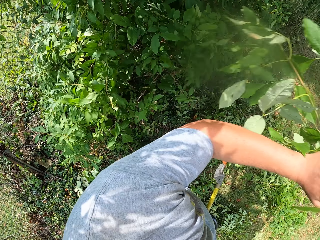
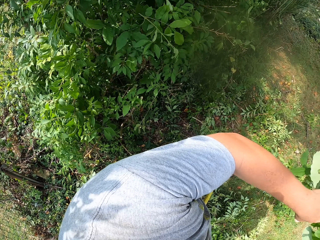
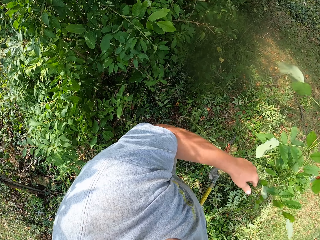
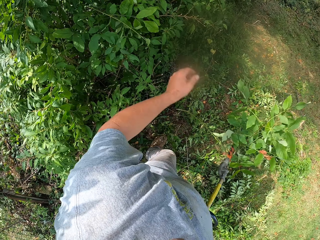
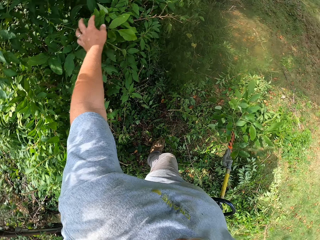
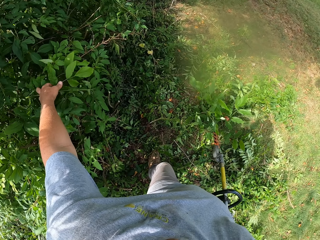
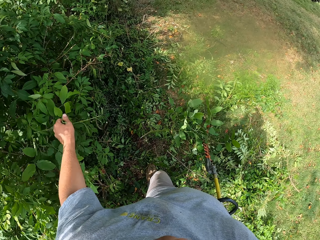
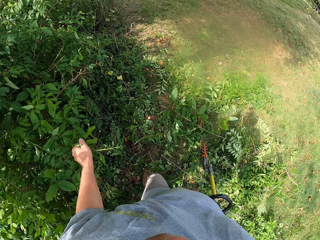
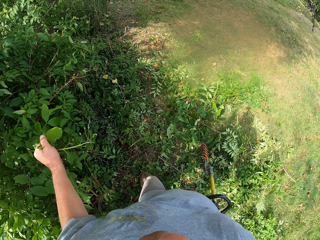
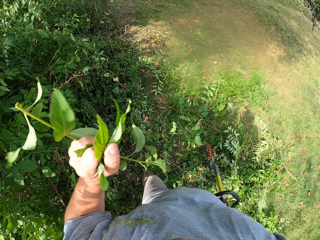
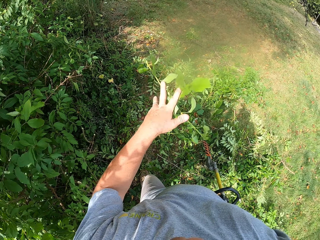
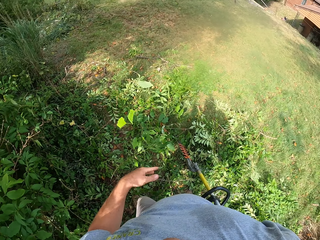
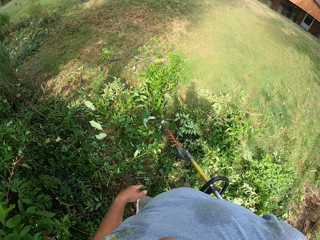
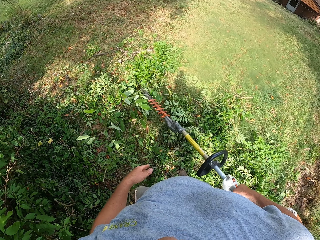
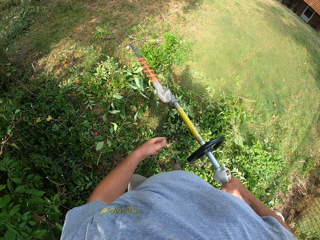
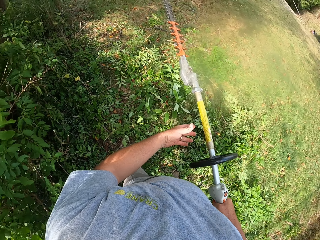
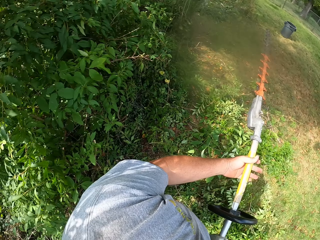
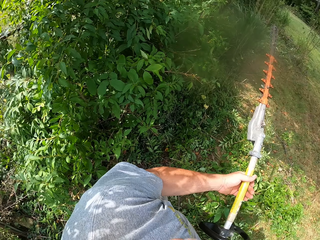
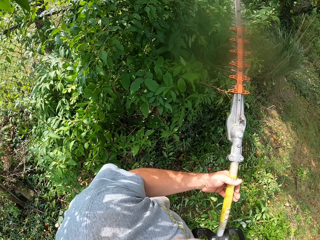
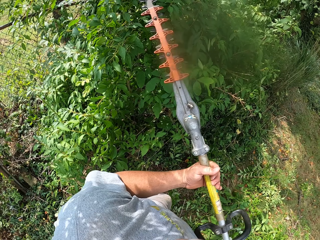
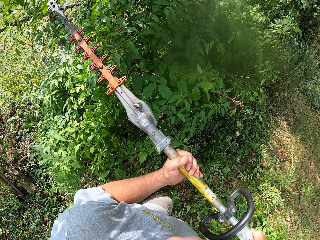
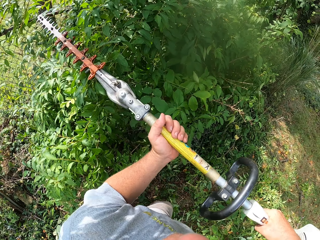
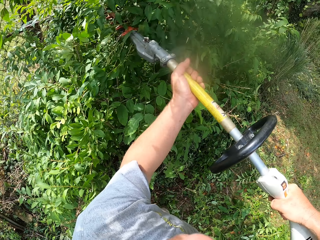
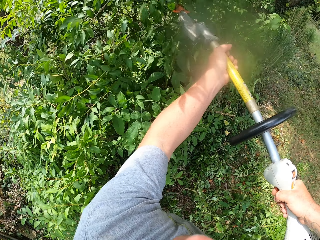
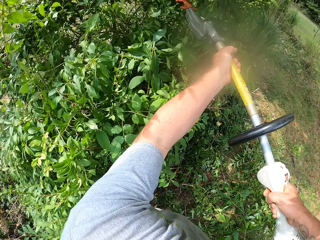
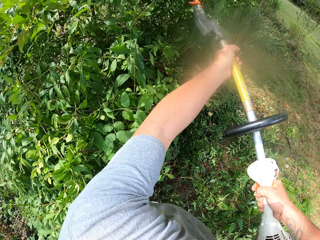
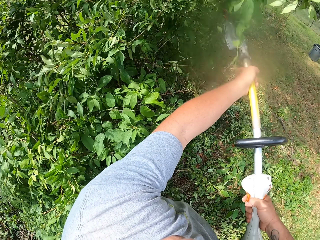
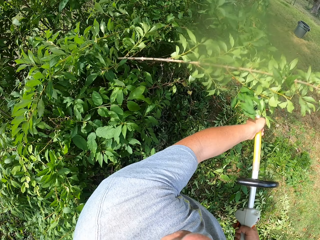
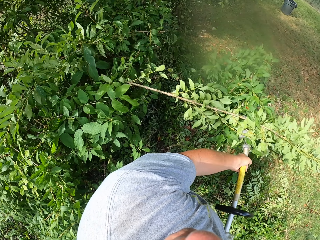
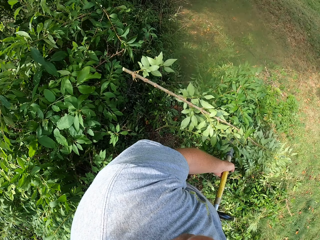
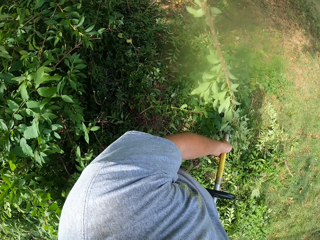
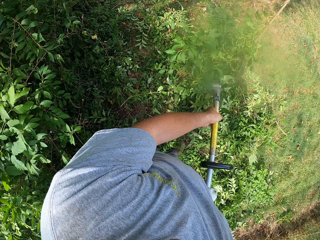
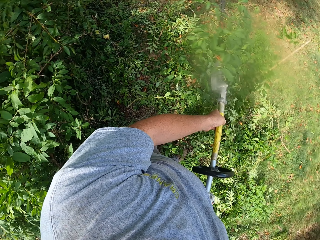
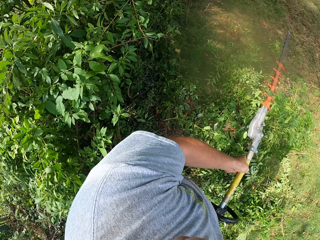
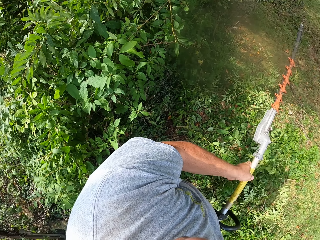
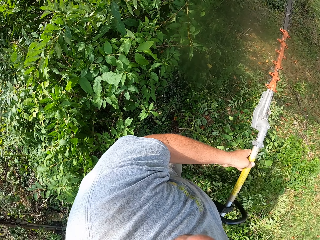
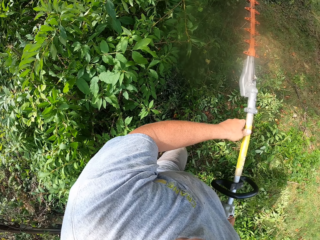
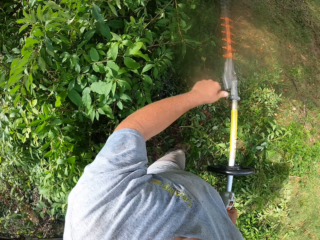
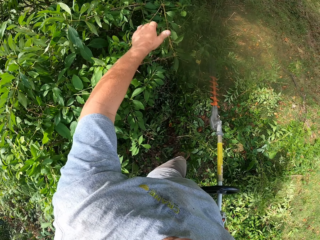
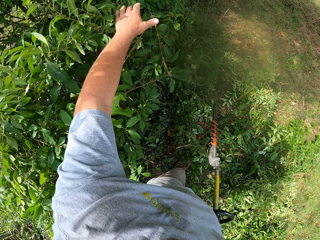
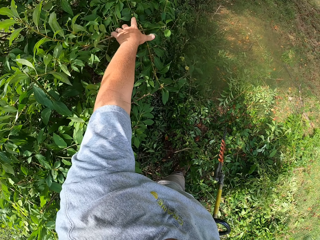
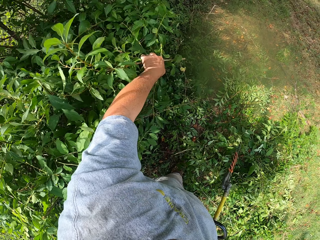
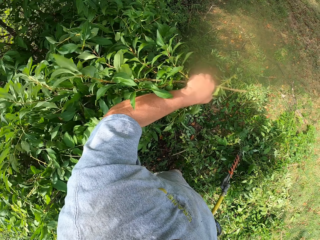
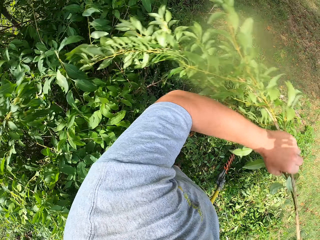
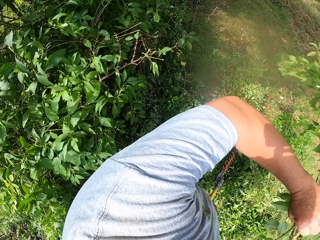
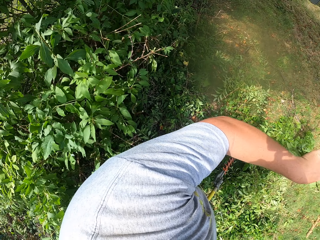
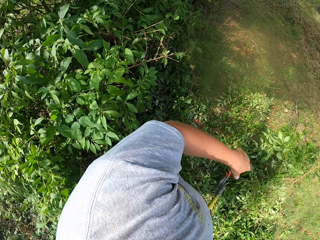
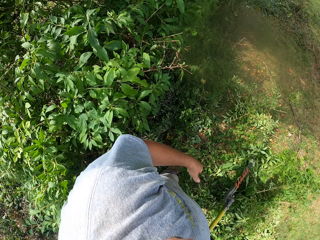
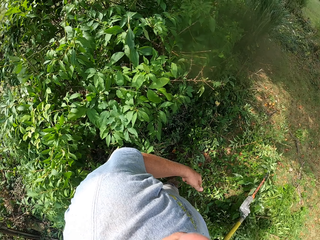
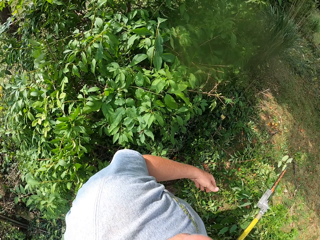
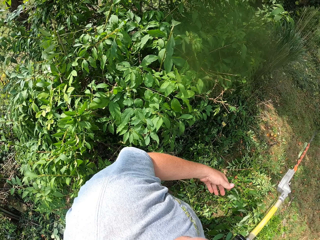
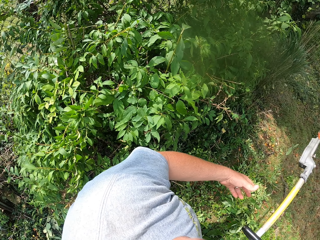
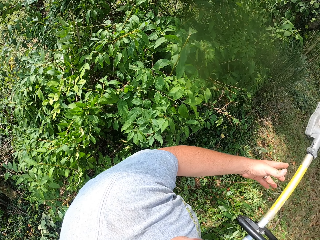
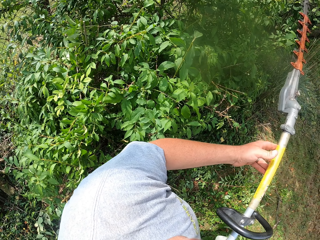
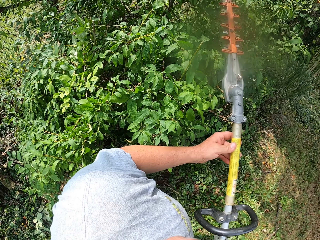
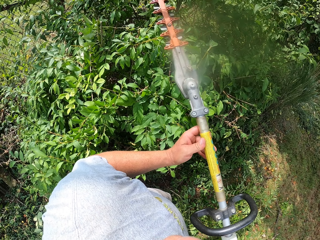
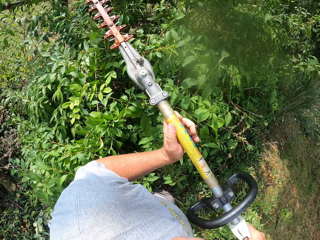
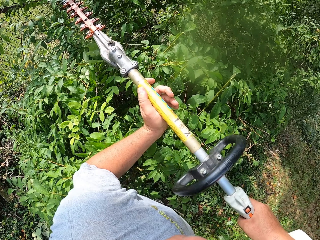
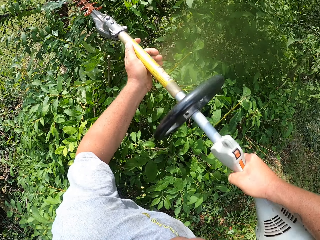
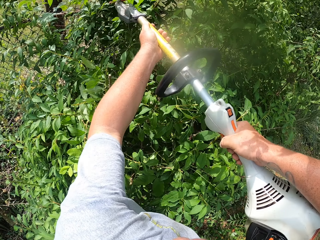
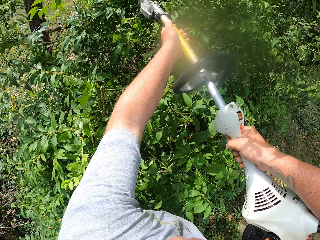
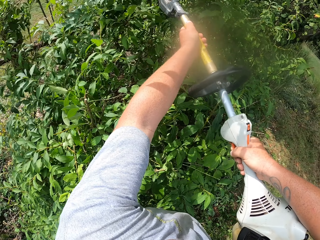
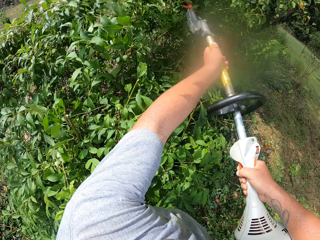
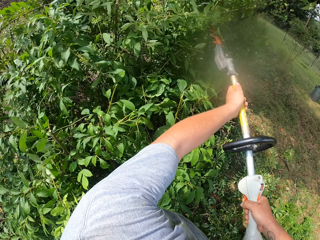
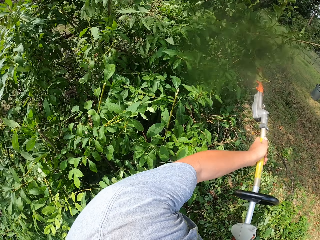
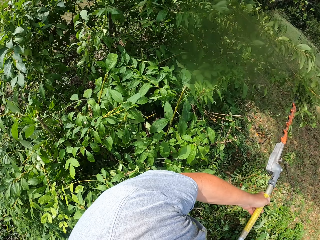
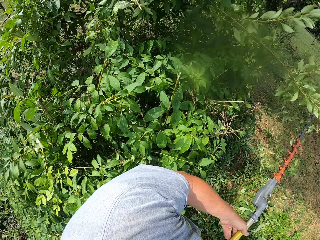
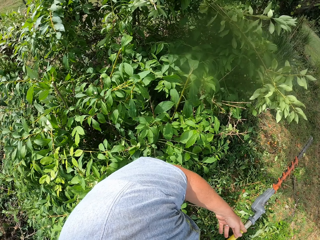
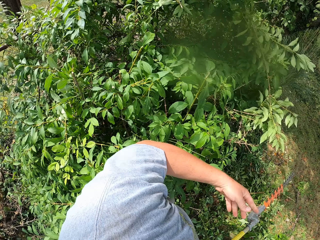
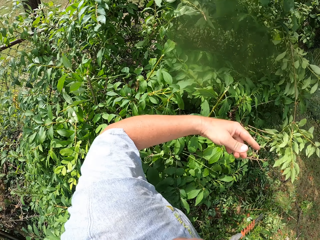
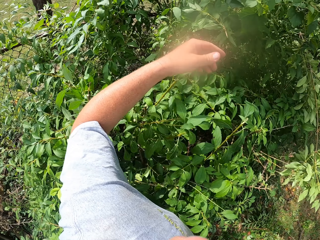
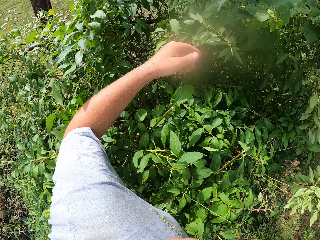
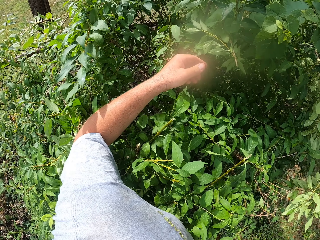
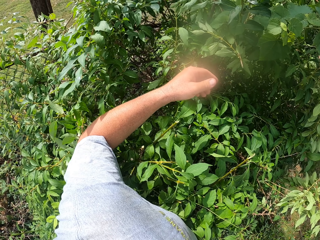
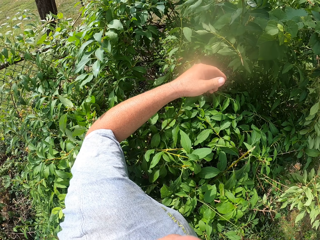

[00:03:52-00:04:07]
The camera wearer throws the bush on the ground. They cut the bush with the brush cutter. They pick the bush with the hand and throw the bush on the ground. They cut the bush with the brush cutter.

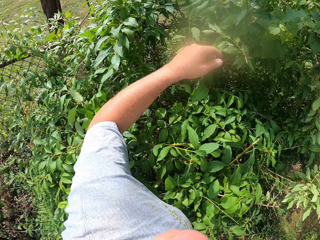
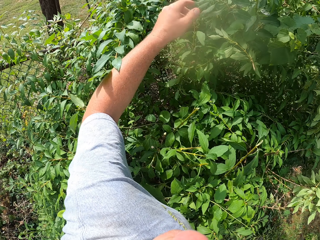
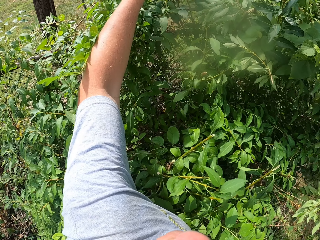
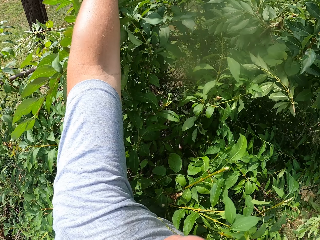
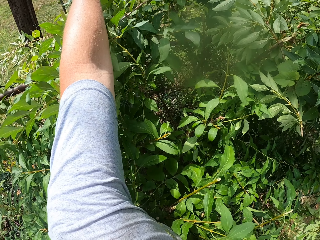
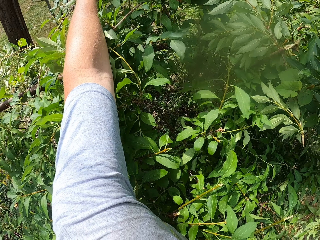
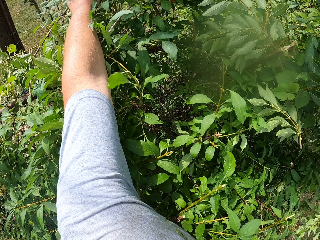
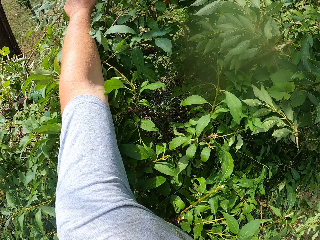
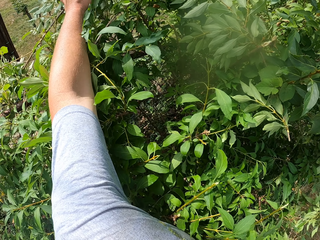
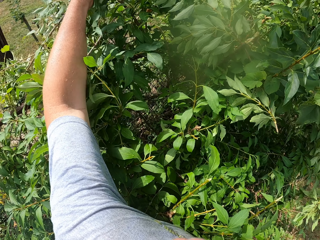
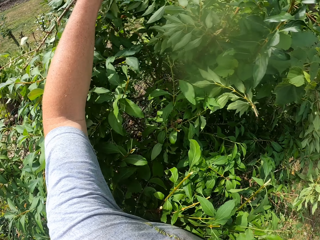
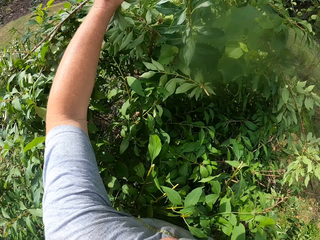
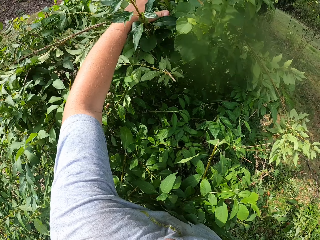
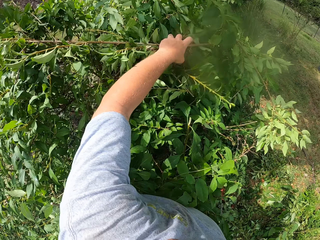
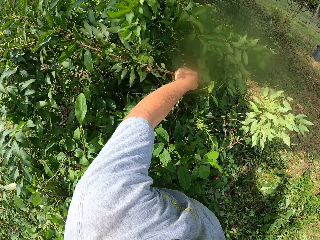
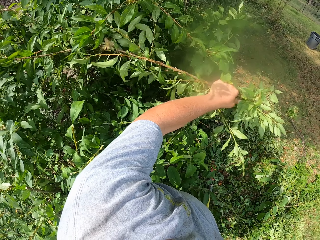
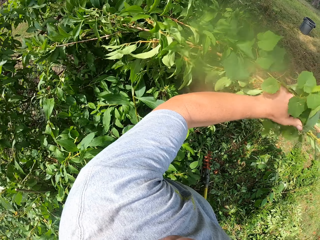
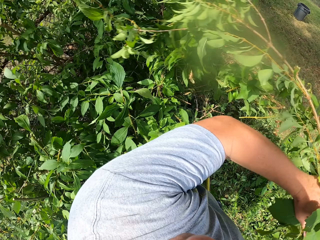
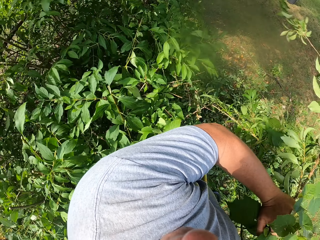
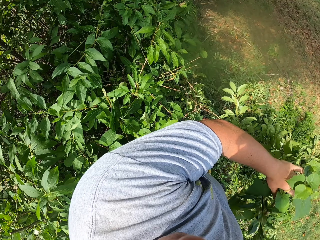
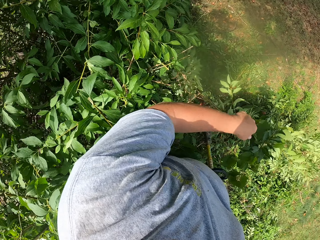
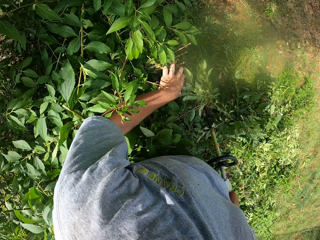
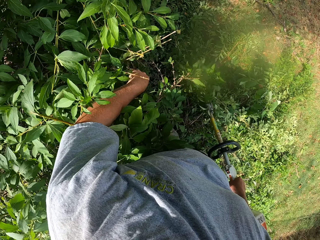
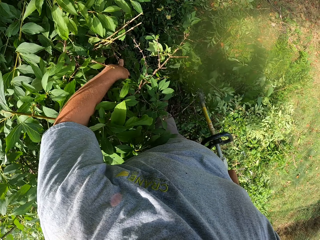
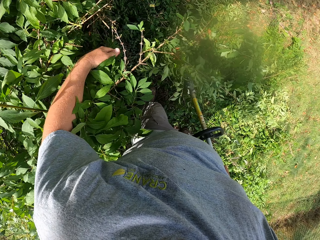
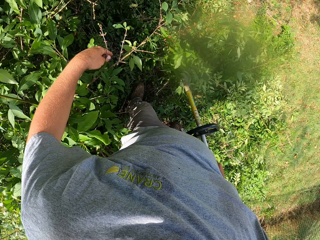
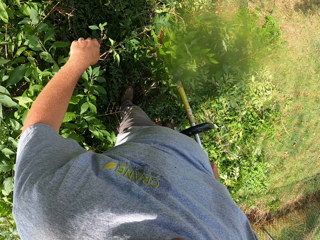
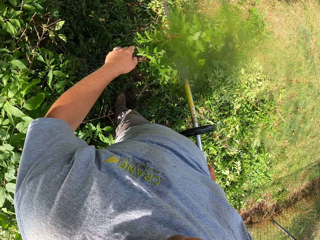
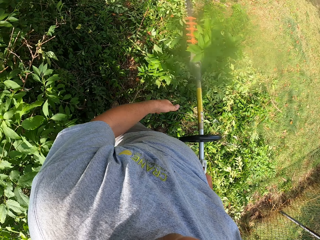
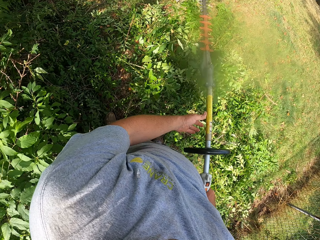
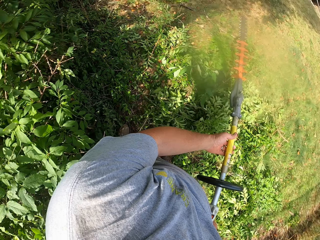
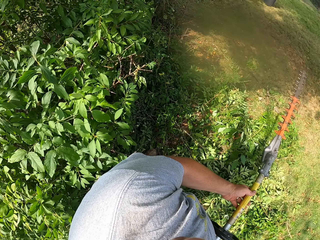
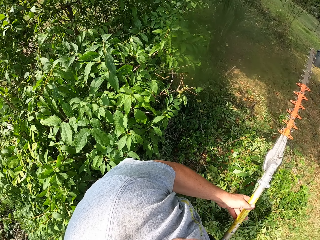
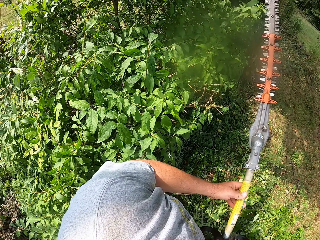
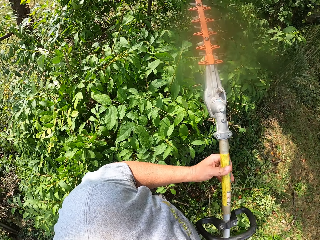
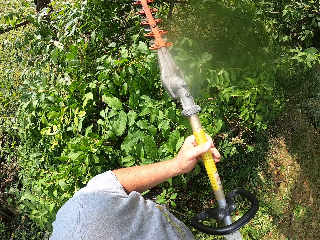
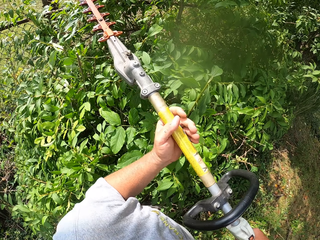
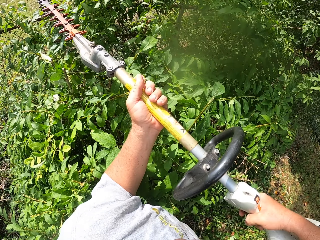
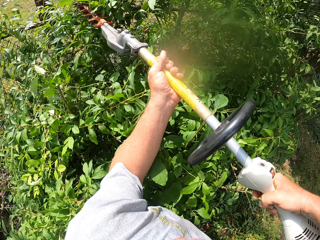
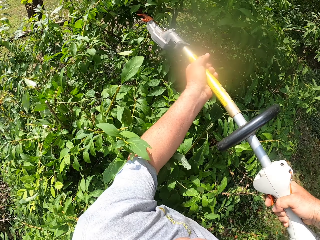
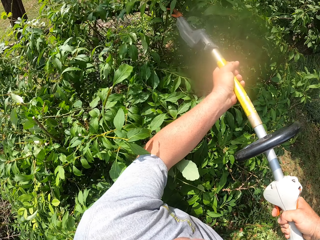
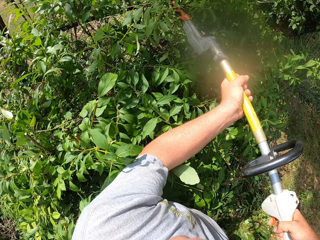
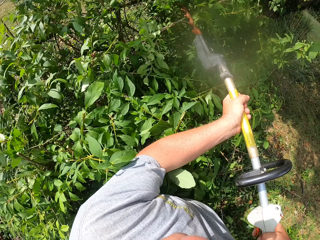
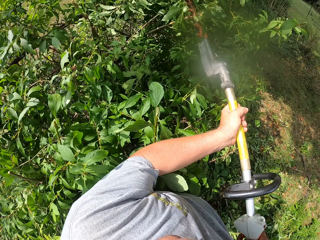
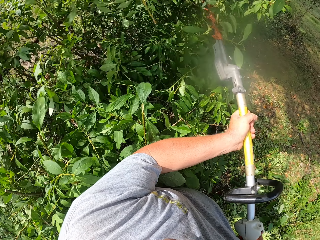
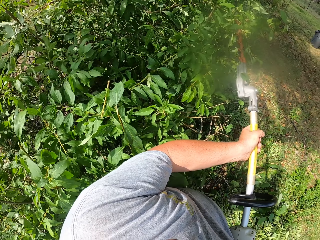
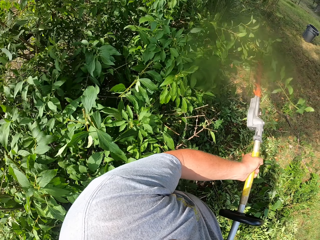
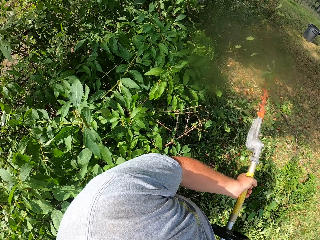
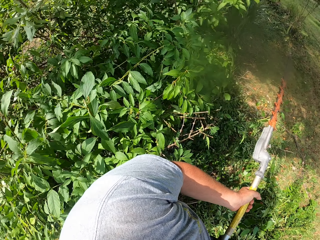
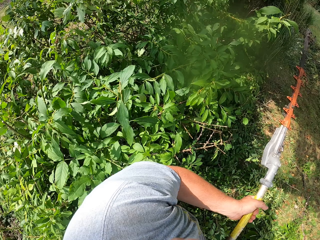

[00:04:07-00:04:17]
The camera wearer picks the bush with the hand and throws the bush on the ground. They cut the bush with the brush cutter.
